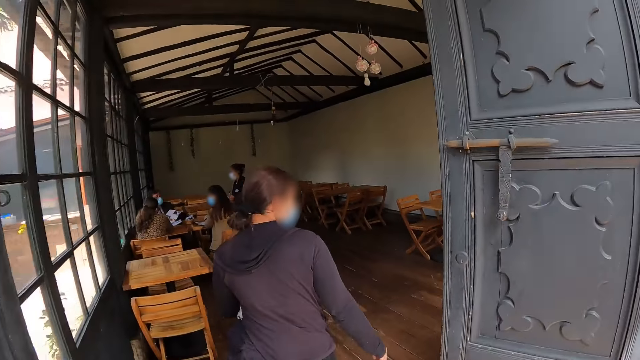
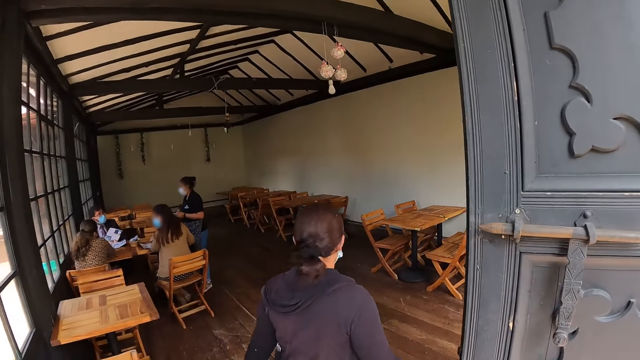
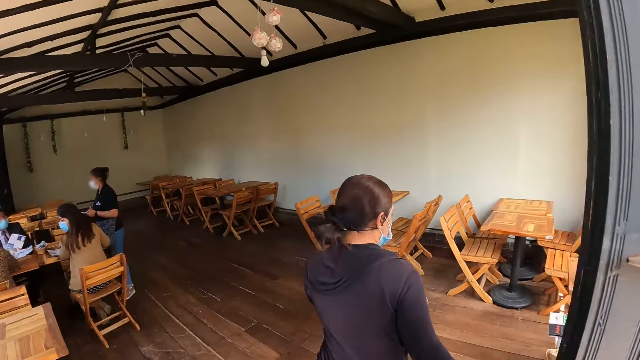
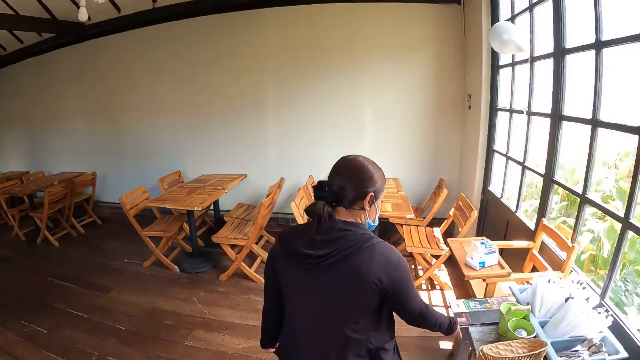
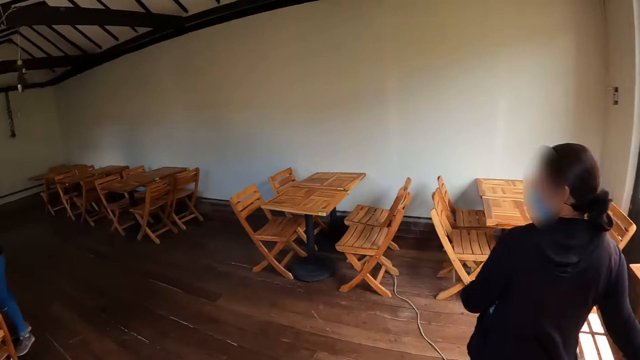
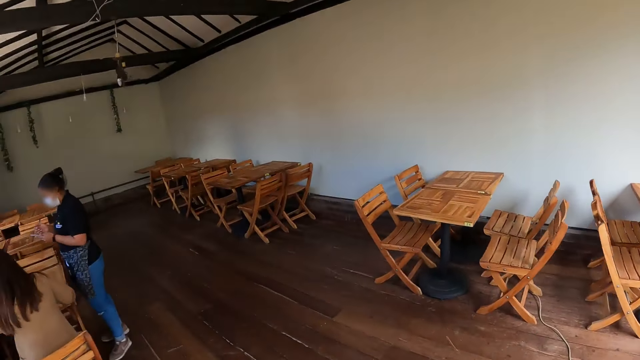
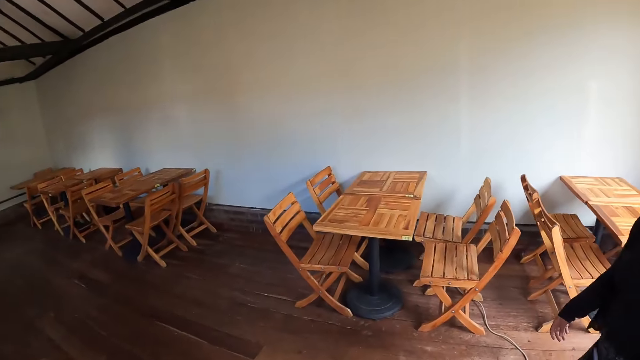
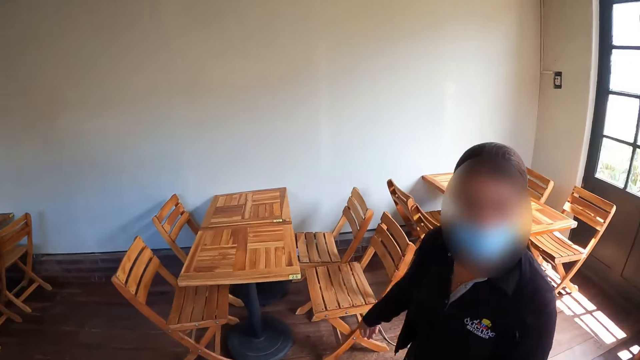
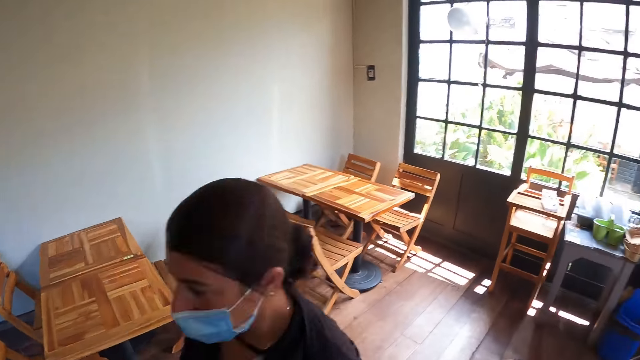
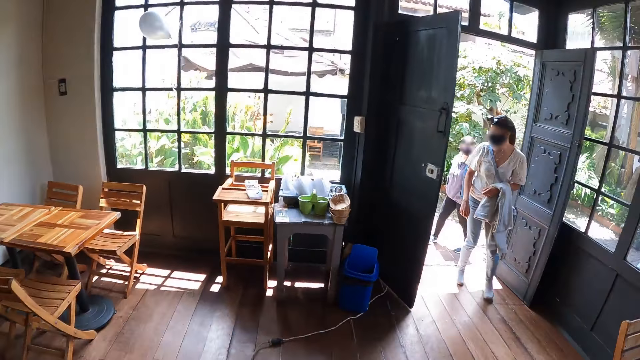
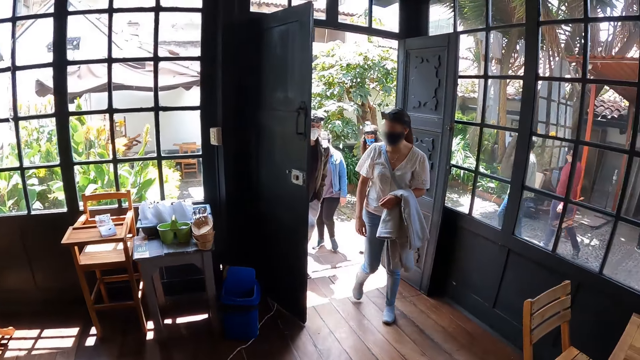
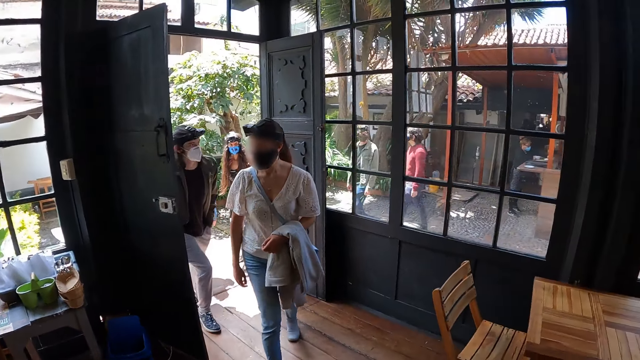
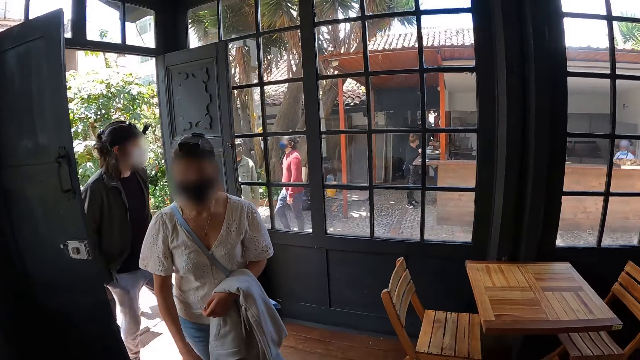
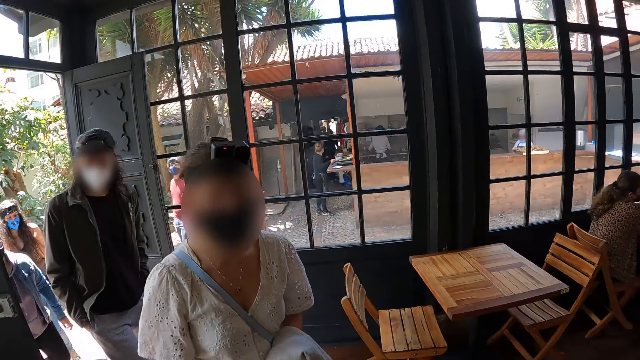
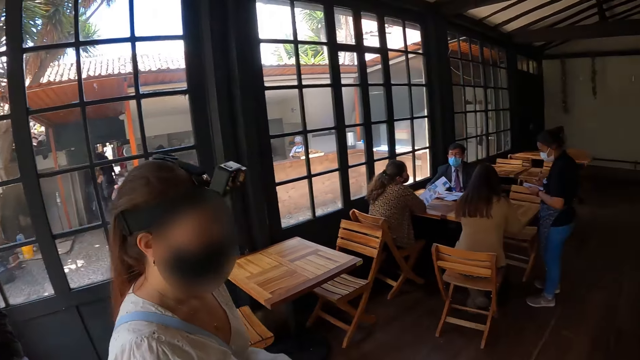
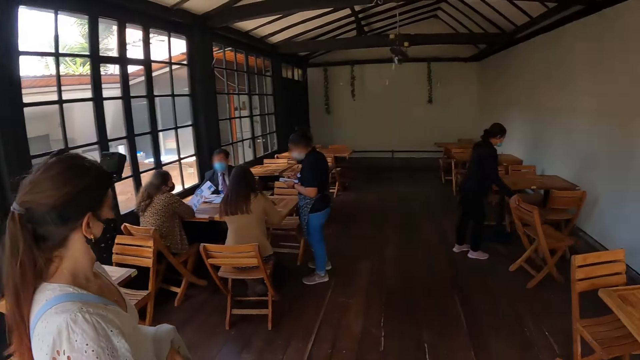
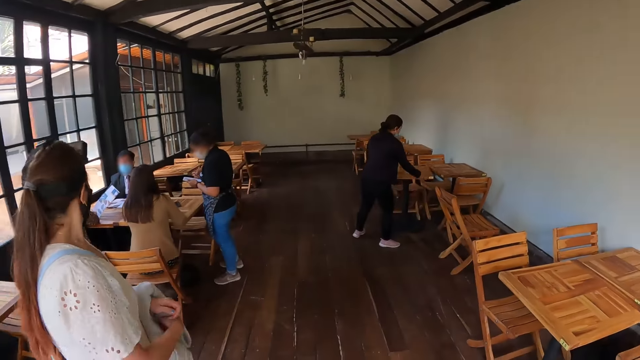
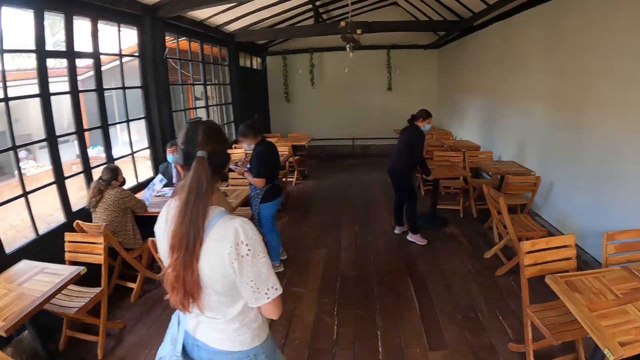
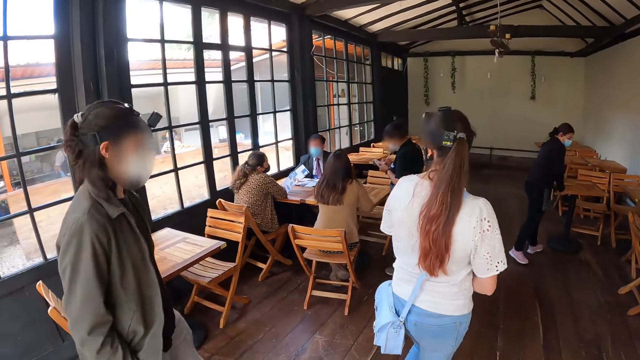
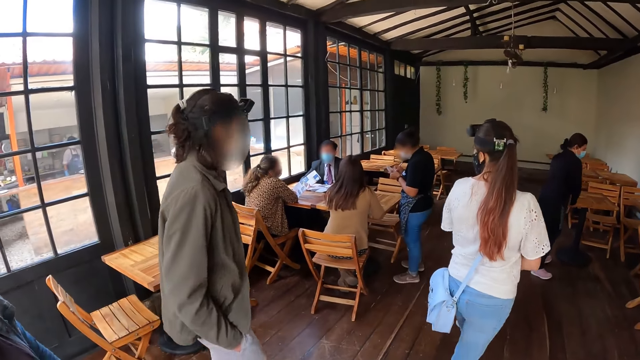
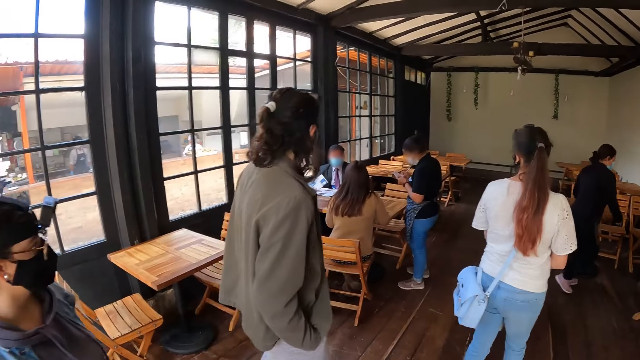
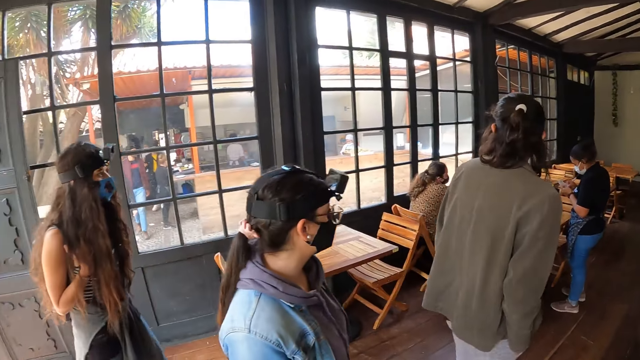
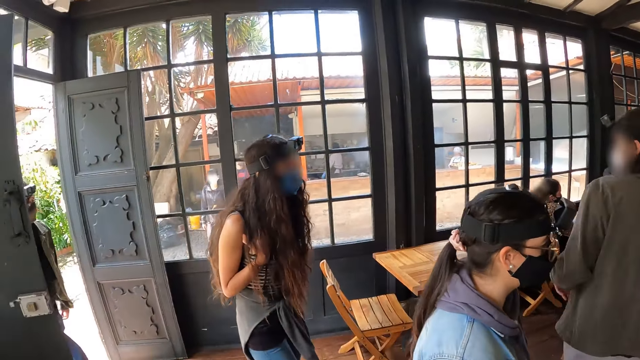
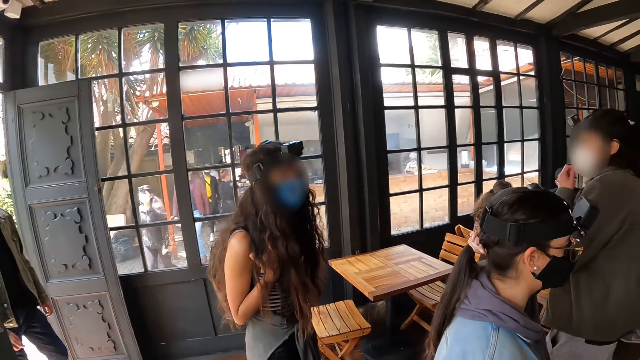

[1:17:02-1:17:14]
The camera wearer enters the restaurant. They look around the restaurant. They look at the restaurant entrance. They look around the hotel. They look around the restaurant.

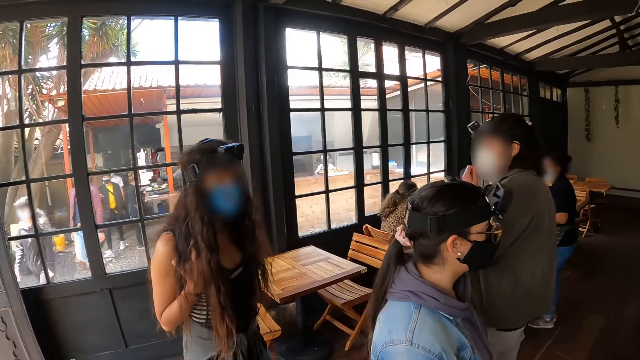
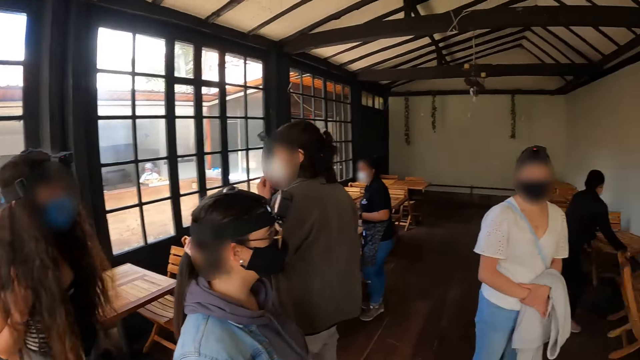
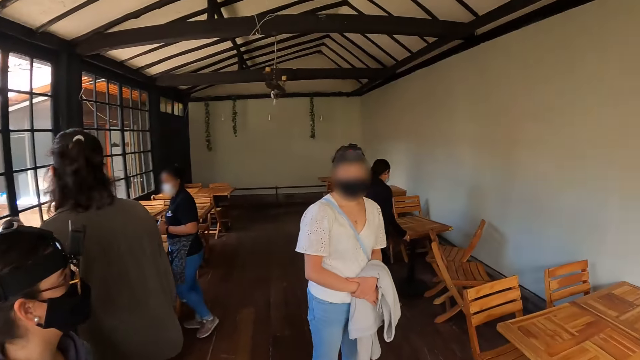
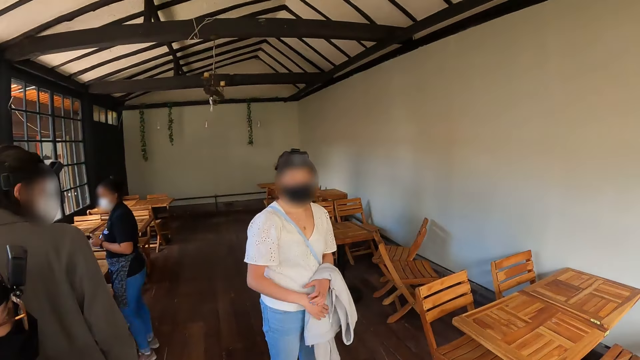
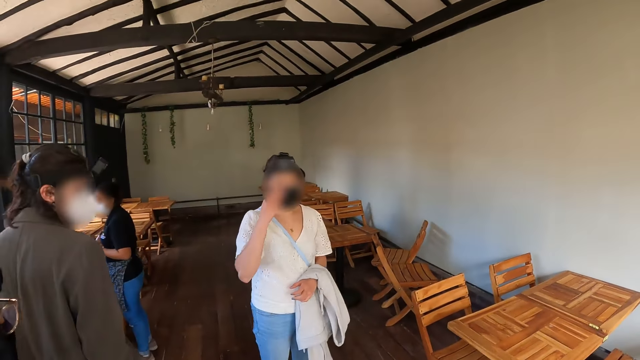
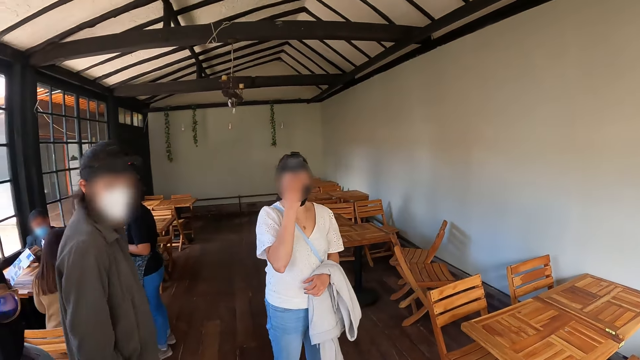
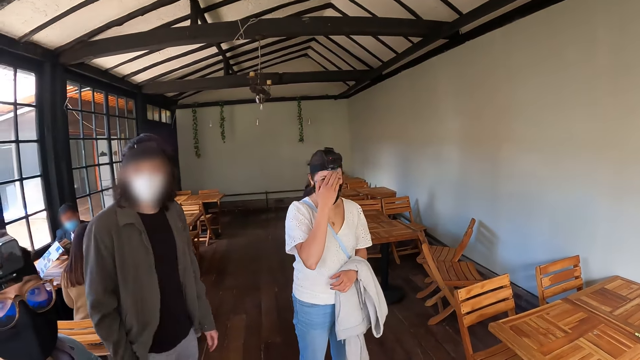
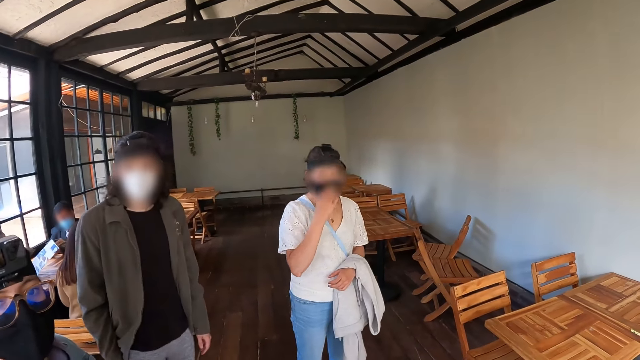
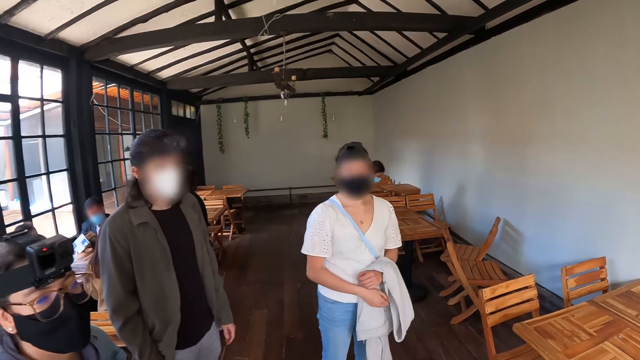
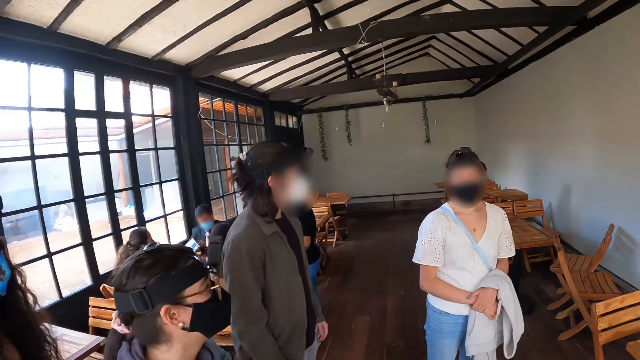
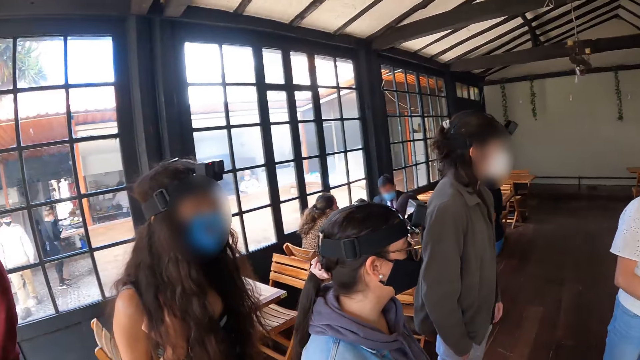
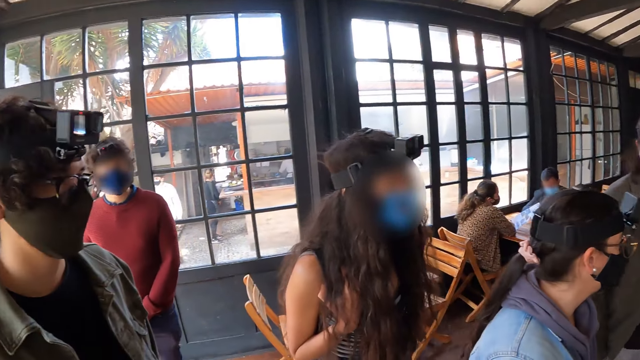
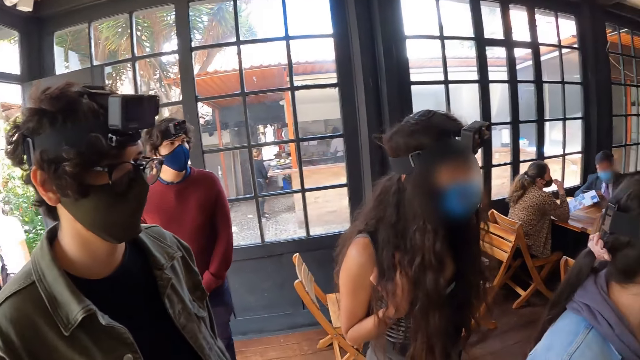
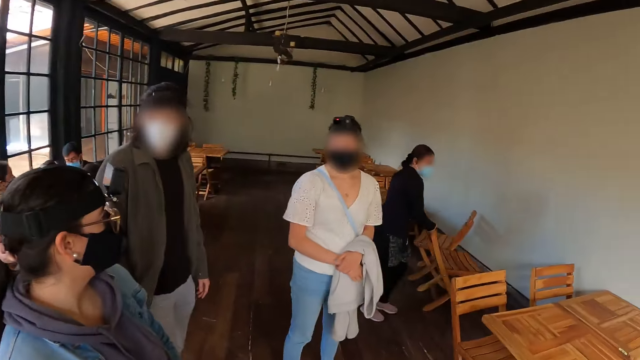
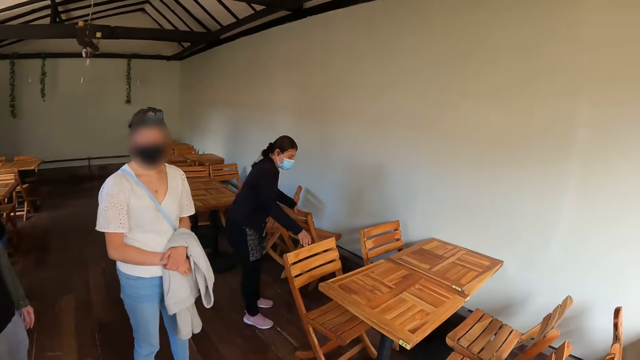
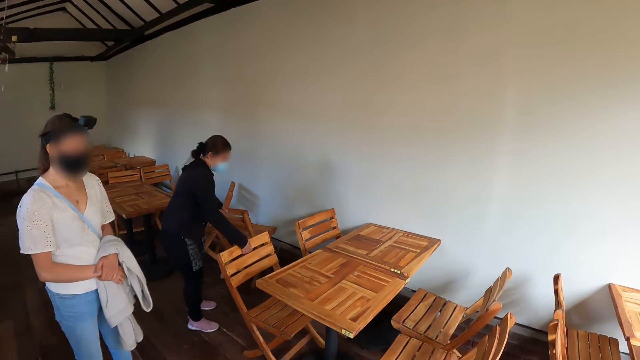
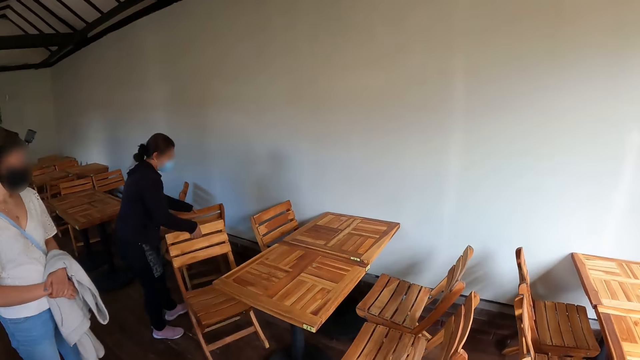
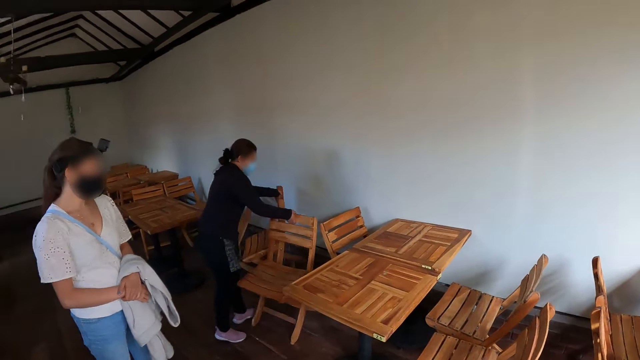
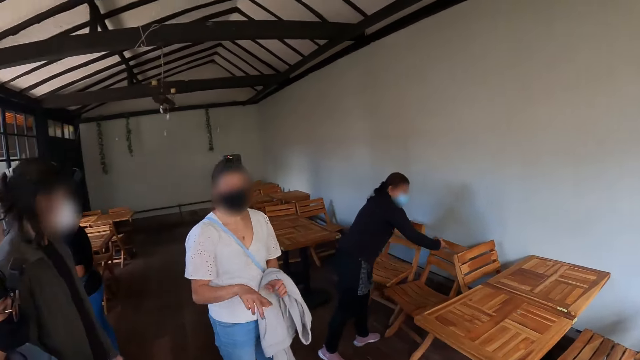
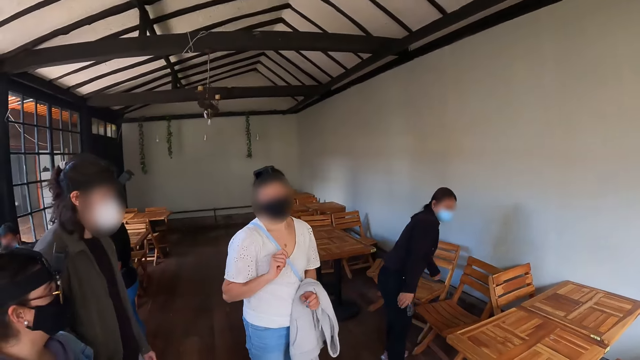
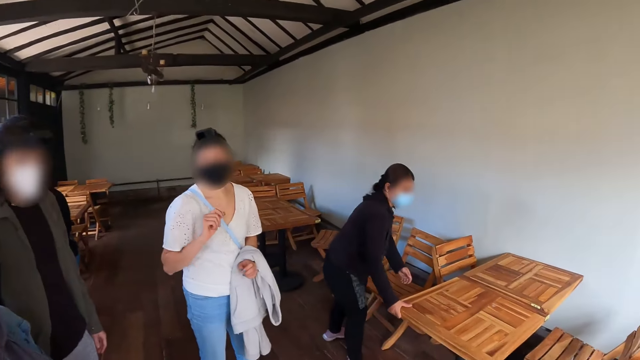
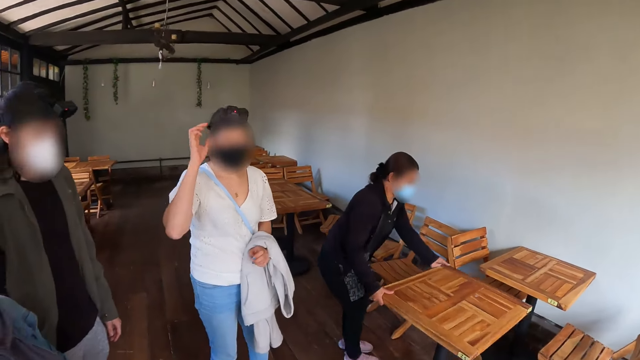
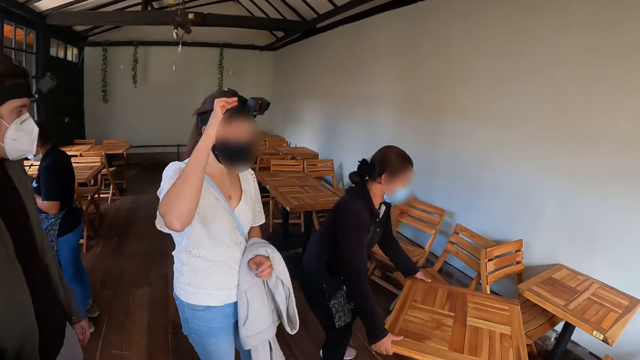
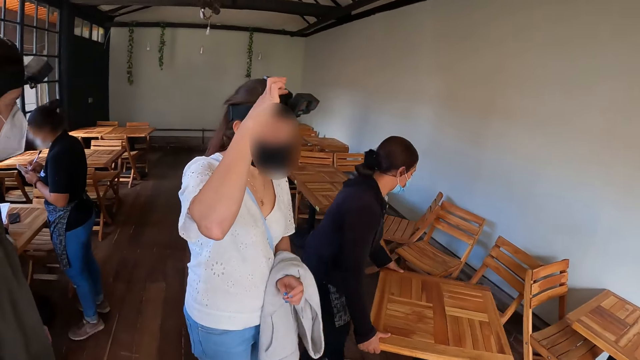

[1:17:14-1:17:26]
A person adjusts her camera. The camera wearer looks around the restaurant. They look around the restaurant again. Another person arranges the chairs. The camera wearer converses with another person. The first person gestures with her hands.
